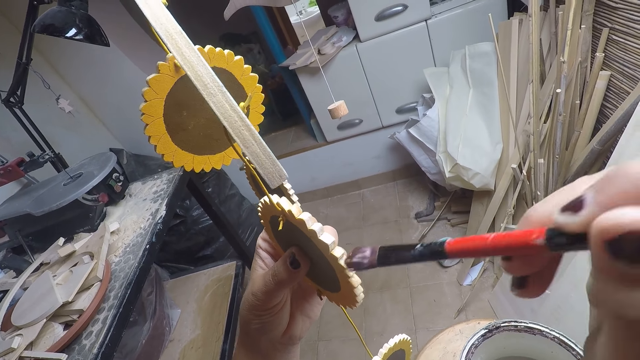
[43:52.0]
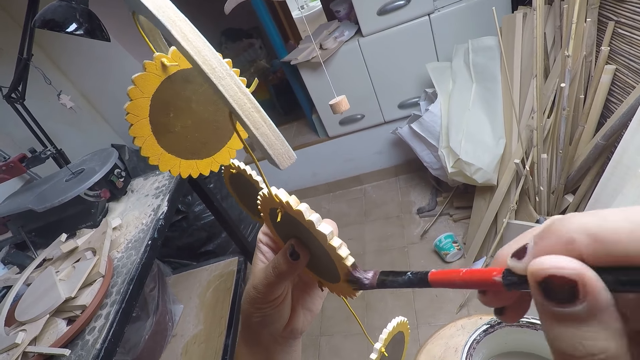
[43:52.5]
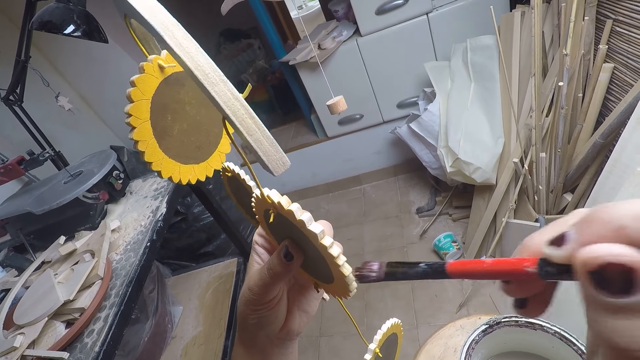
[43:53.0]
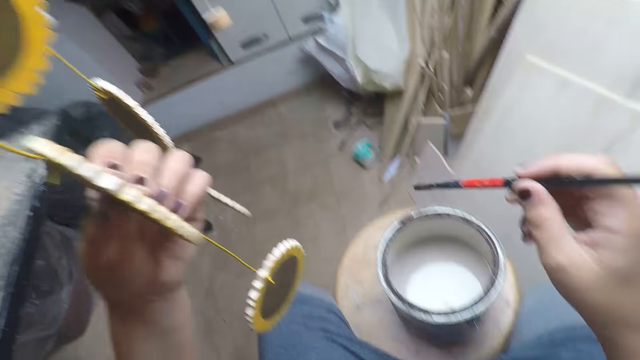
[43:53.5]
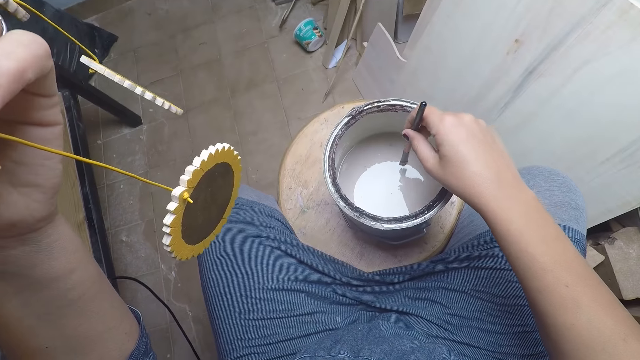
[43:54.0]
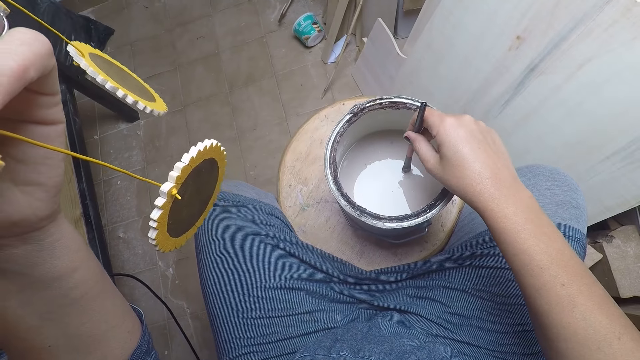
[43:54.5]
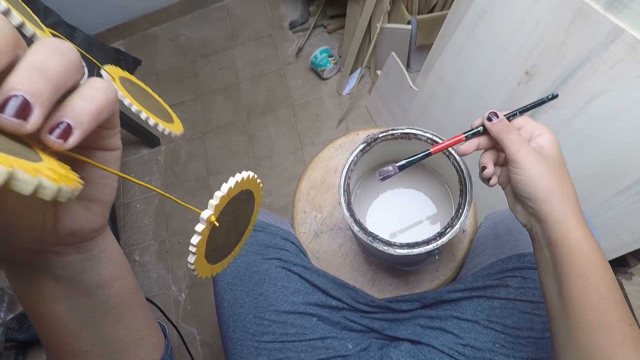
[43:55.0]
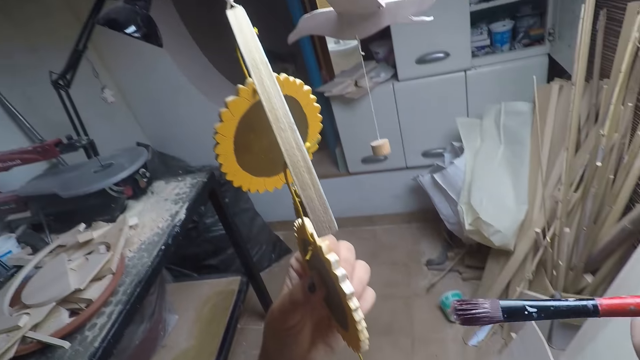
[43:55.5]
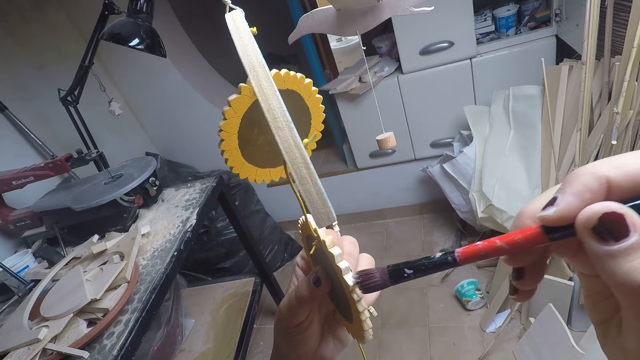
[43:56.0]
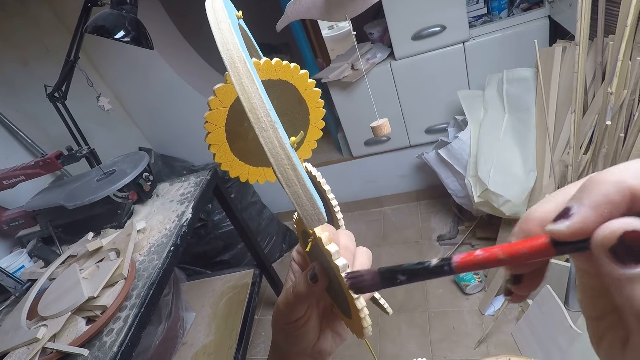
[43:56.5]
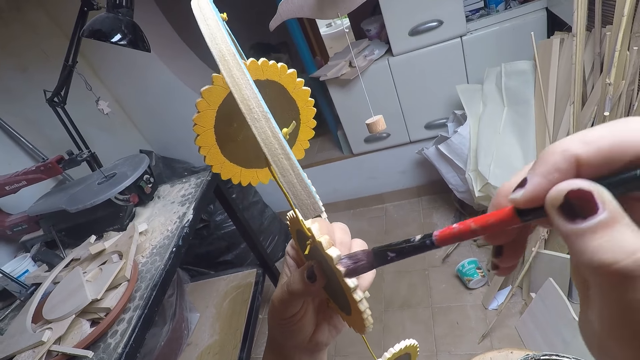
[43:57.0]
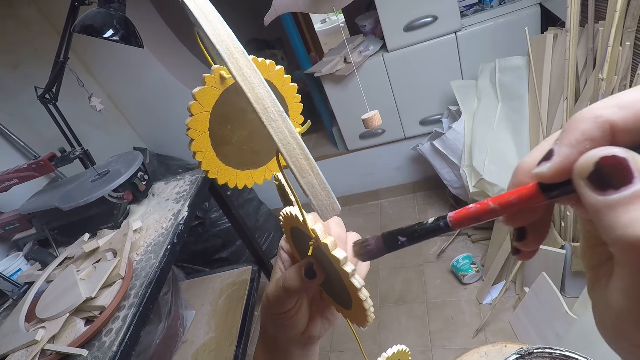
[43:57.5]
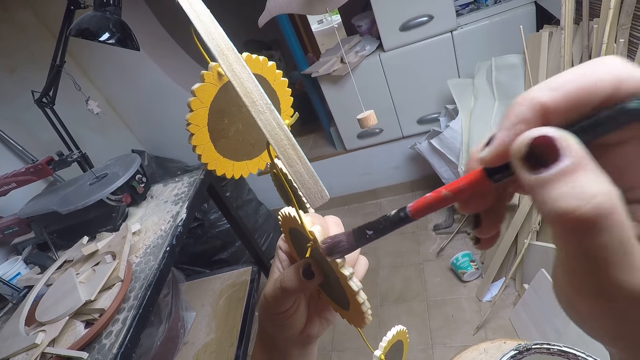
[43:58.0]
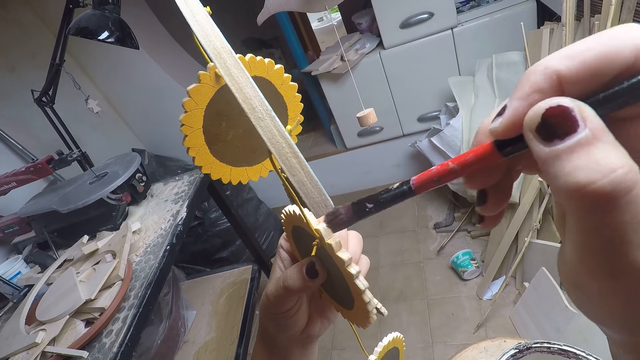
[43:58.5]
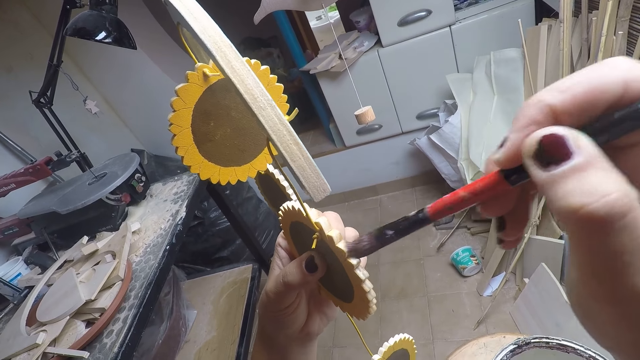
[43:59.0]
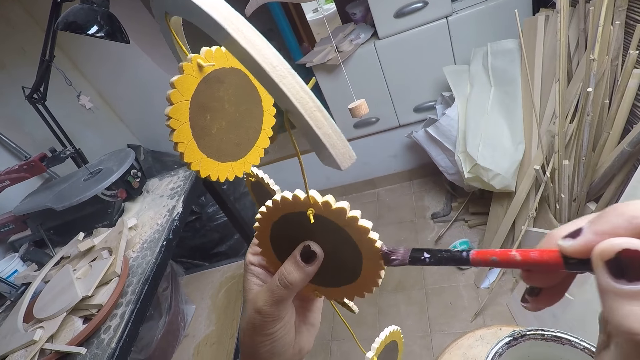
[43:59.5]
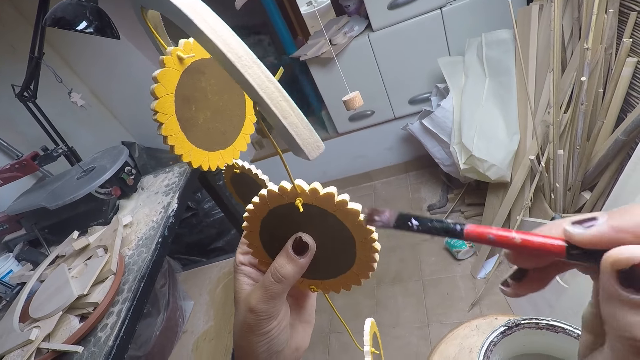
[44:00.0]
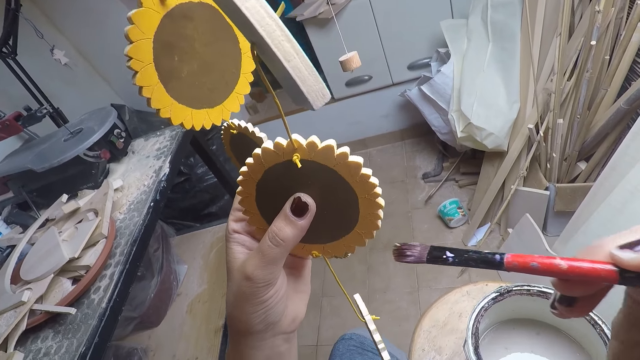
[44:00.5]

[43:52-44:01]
The camera wearer dips the brush inside the paint in the container. They remove the brush from the paint. They paint the craft with the brush.

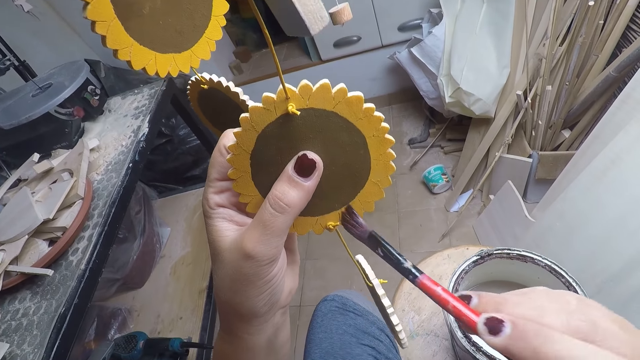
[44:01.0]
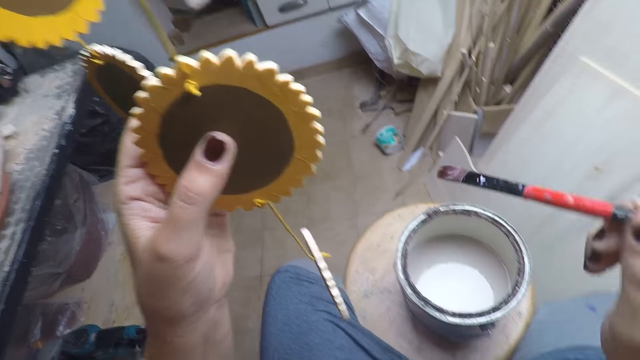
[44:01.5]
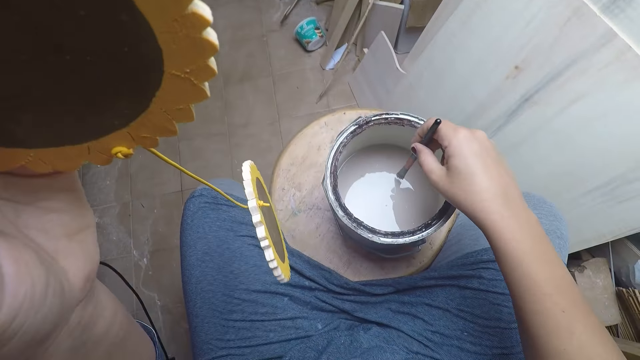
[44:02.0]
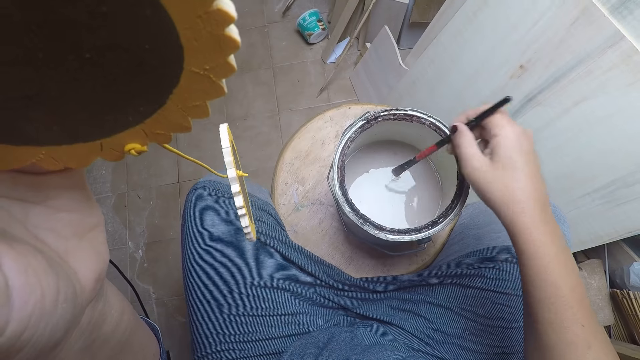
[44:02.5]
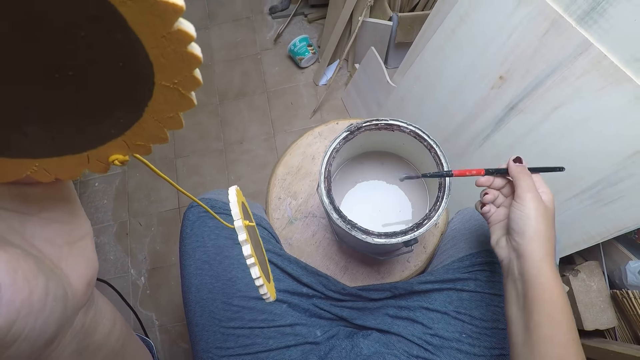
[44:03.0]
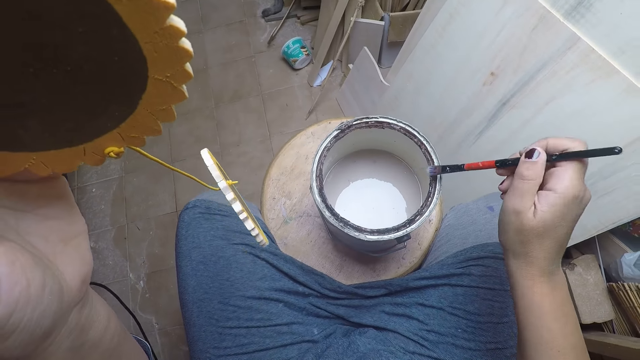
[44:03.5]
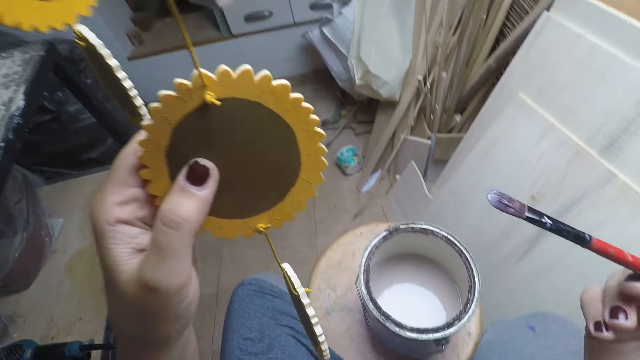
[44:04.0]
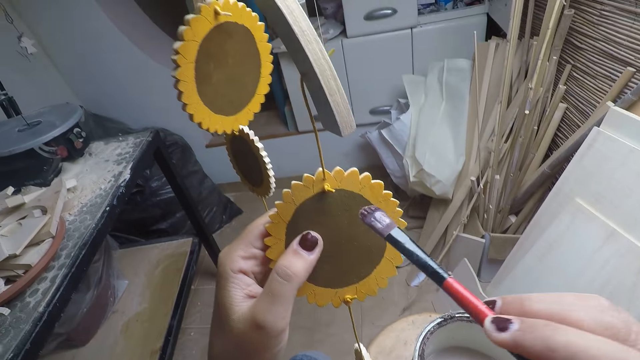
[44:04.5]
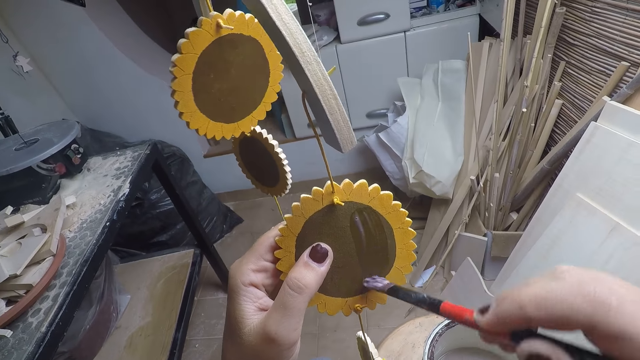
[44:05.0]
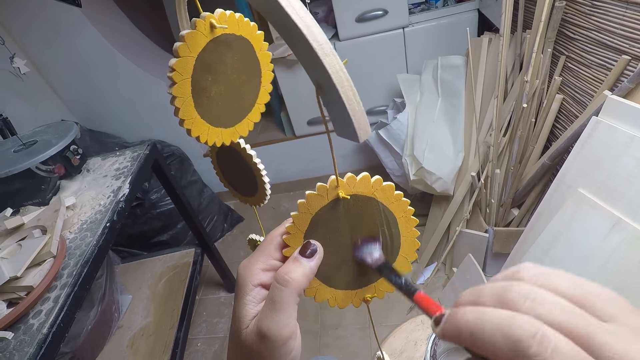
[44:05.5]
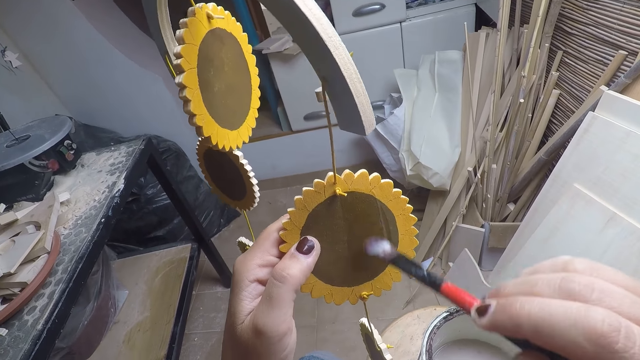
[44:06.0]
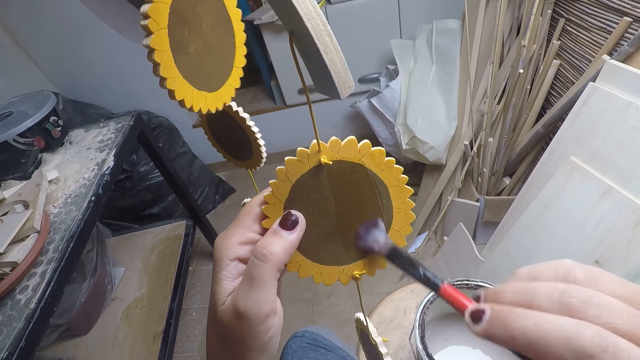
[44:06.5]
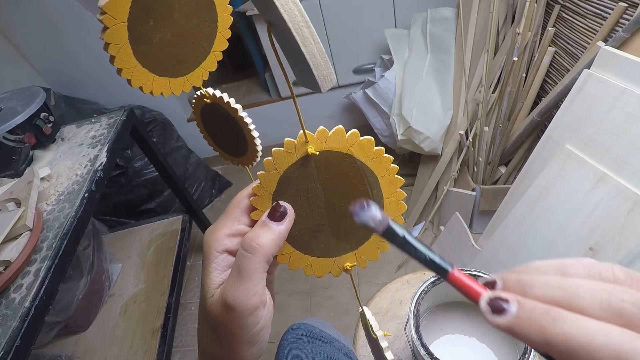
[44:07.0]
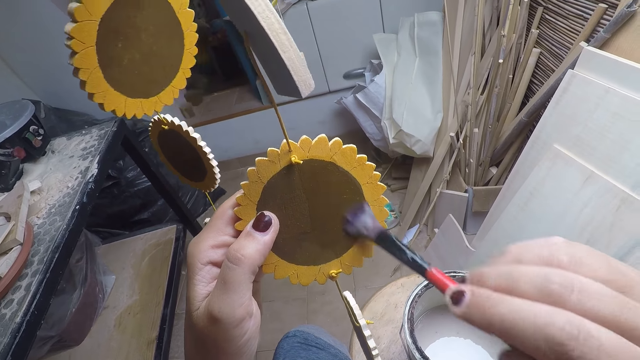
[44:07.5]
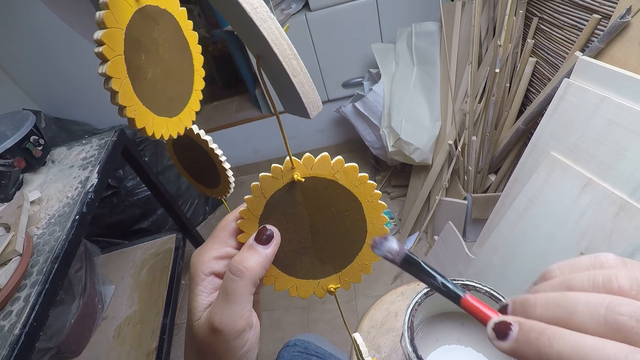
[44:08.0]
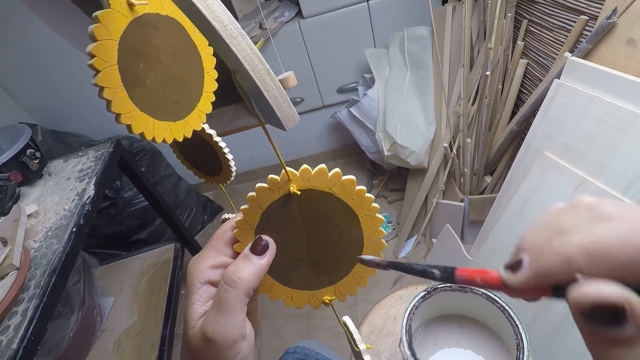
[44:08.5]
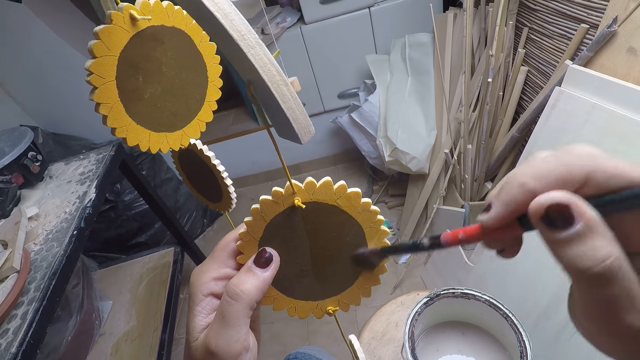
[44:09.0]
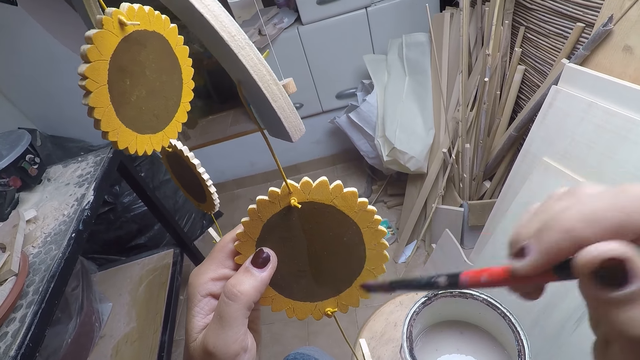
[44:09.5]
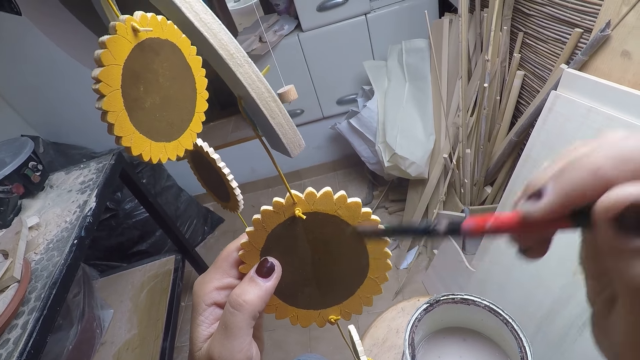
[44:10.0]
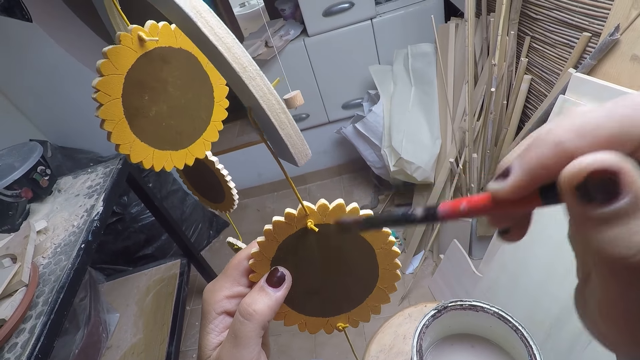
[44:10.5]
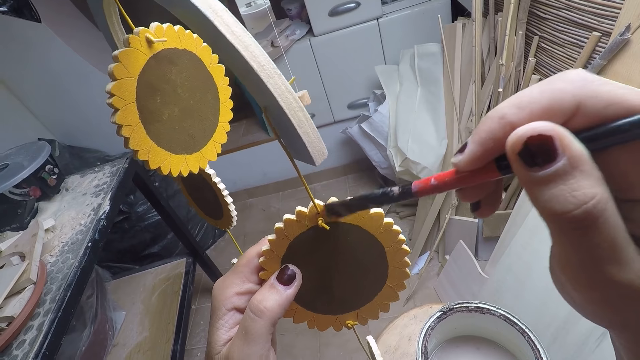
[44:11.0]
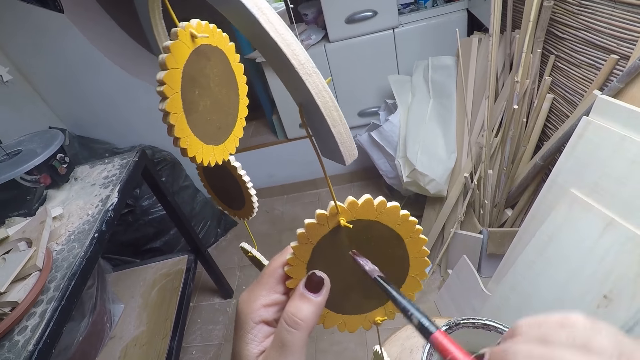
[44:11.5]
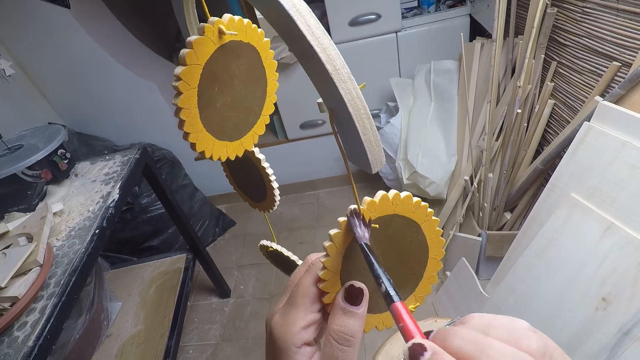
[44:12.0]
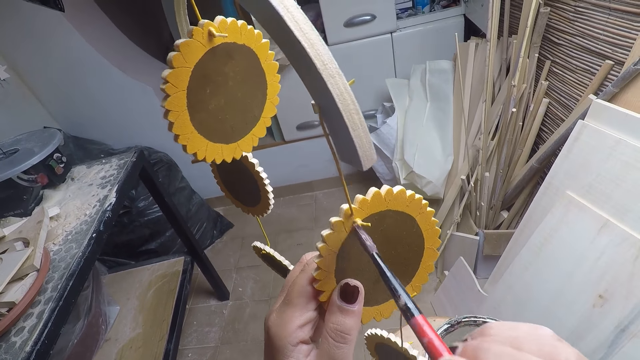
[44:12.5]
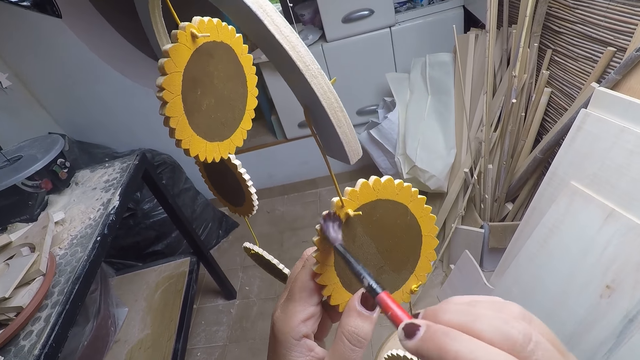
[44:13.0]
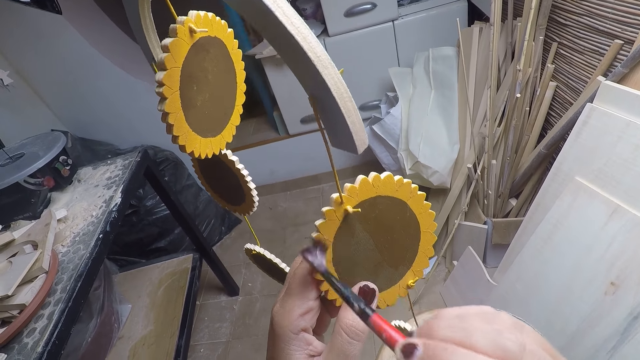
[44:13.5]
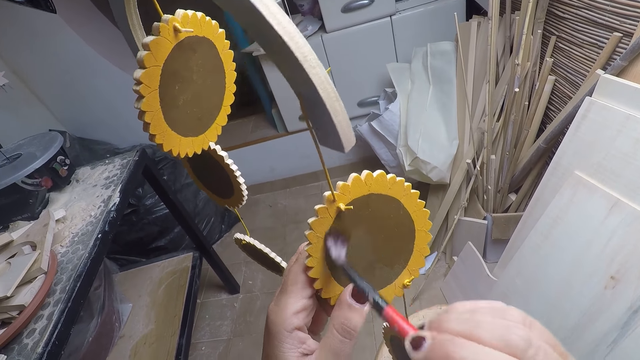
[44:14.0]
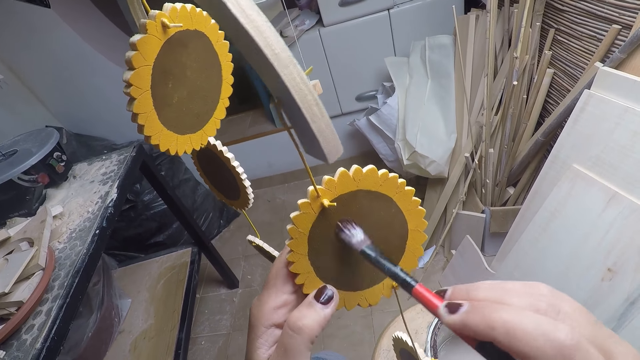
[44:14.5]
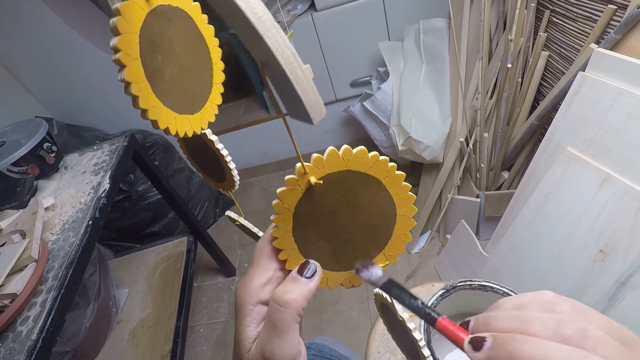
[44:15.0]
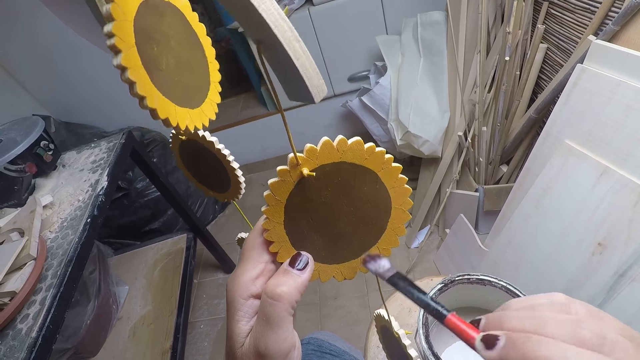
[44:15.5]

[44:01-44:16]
The camera wearer dips the brush inside the paint in the container. They remove the brush from the paint in the container. They paint the craft with the brush.
